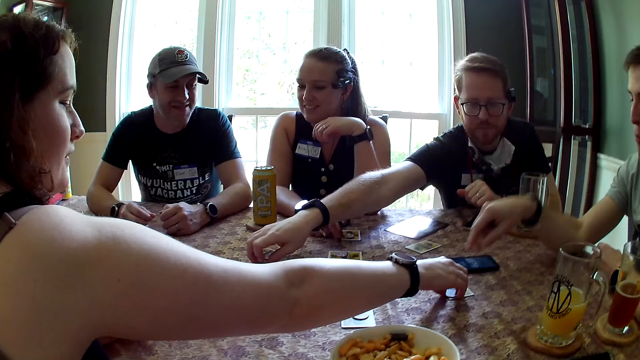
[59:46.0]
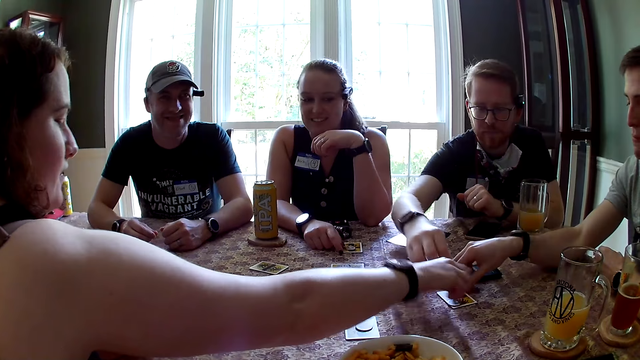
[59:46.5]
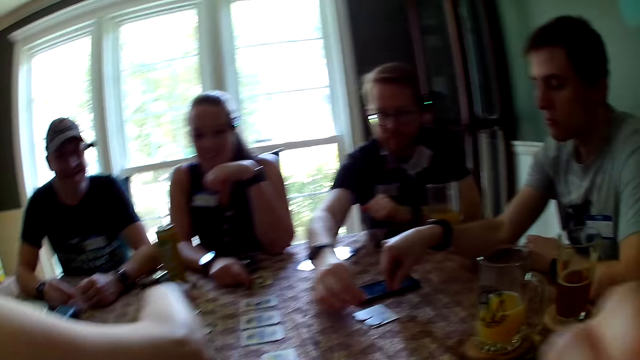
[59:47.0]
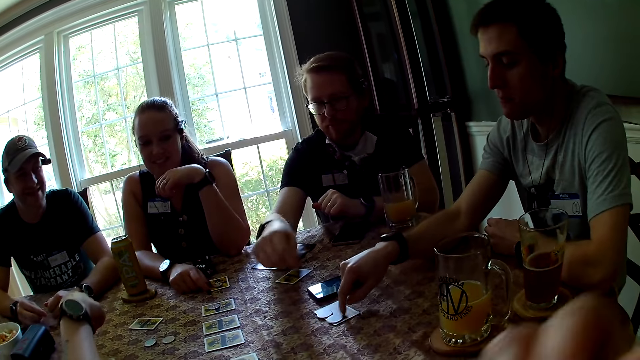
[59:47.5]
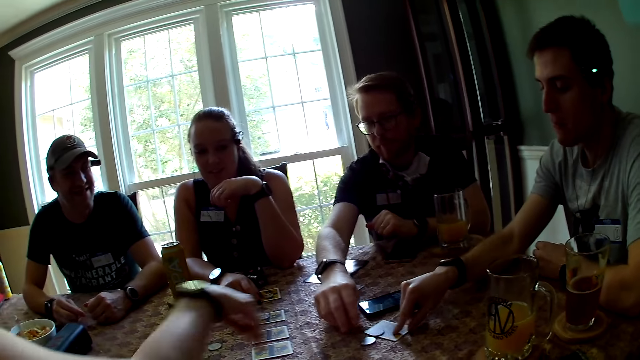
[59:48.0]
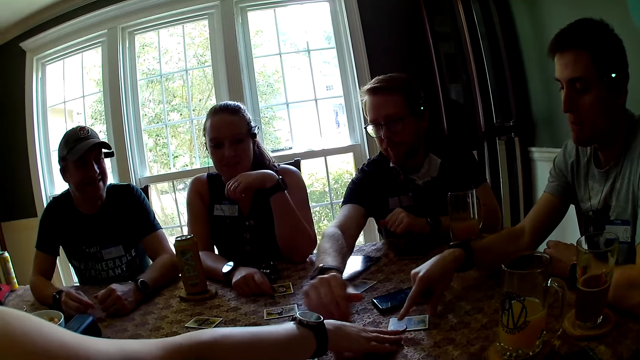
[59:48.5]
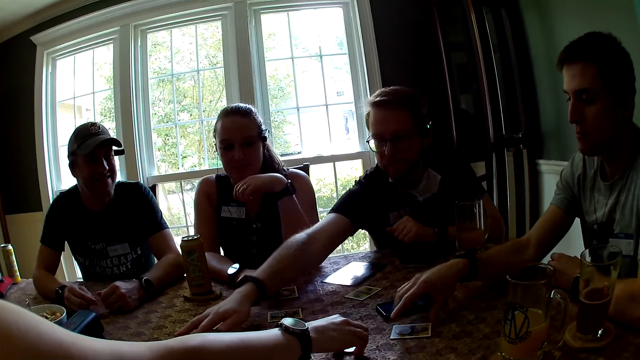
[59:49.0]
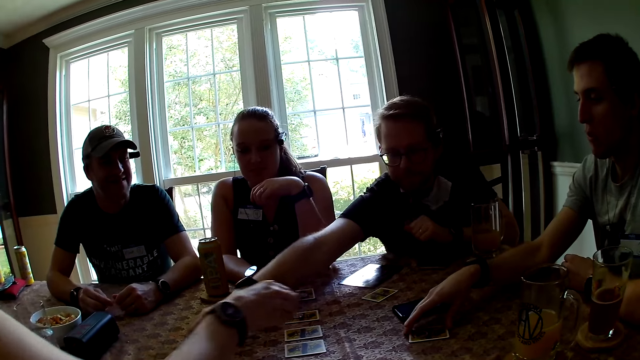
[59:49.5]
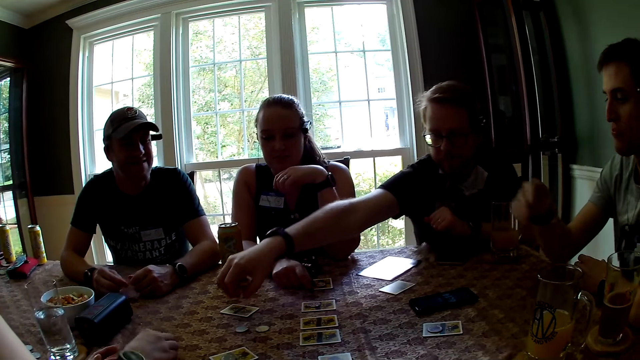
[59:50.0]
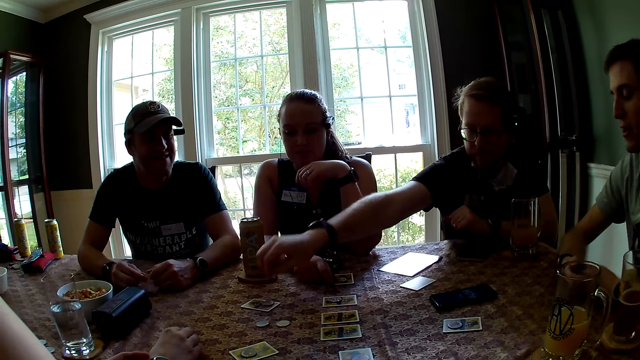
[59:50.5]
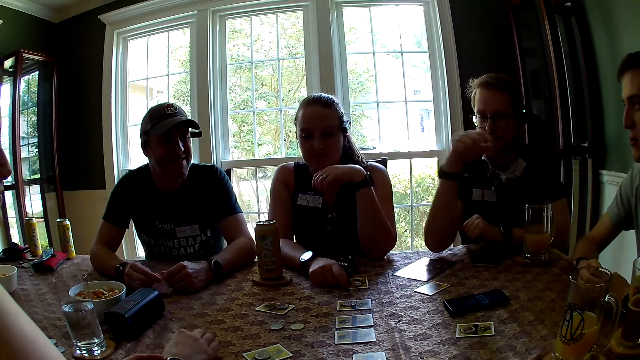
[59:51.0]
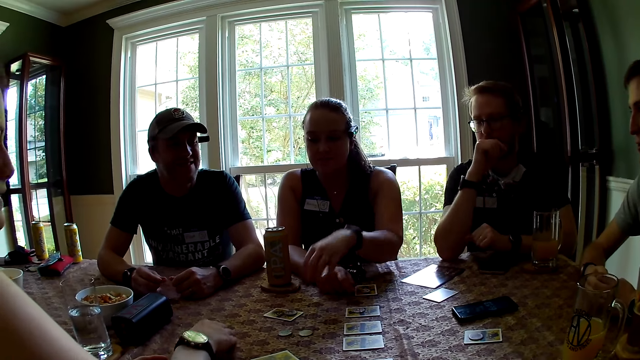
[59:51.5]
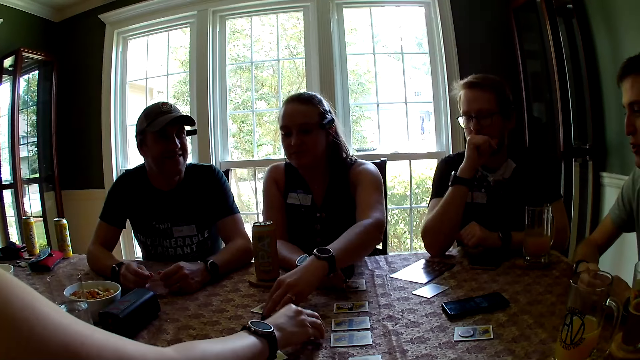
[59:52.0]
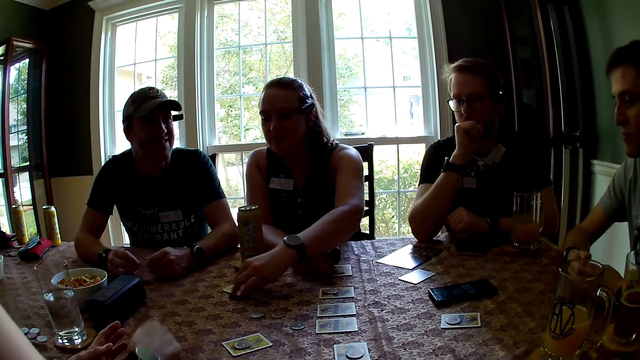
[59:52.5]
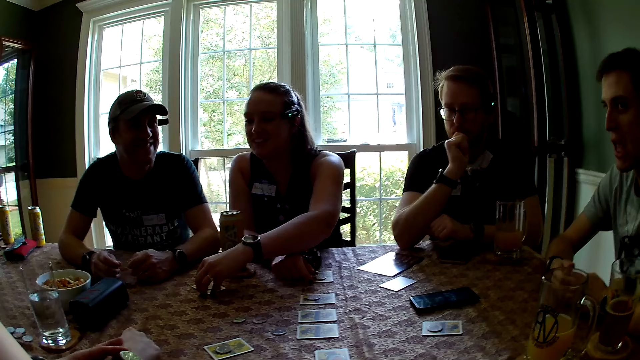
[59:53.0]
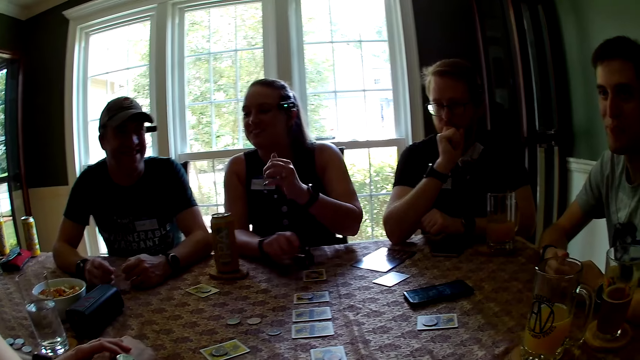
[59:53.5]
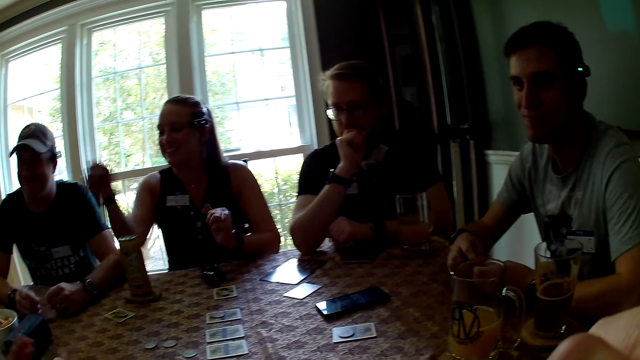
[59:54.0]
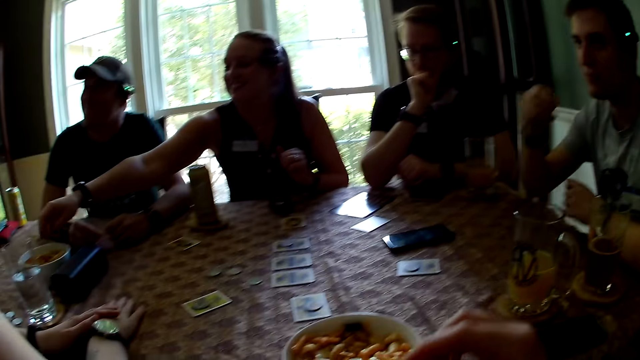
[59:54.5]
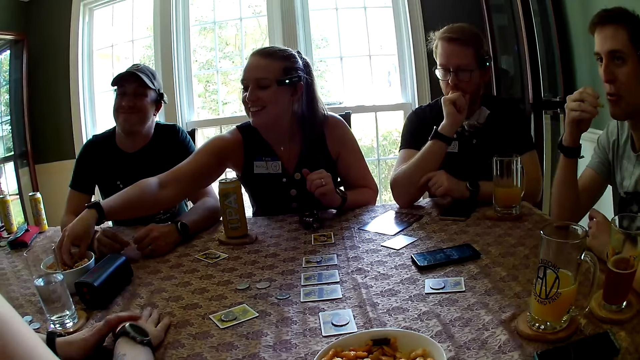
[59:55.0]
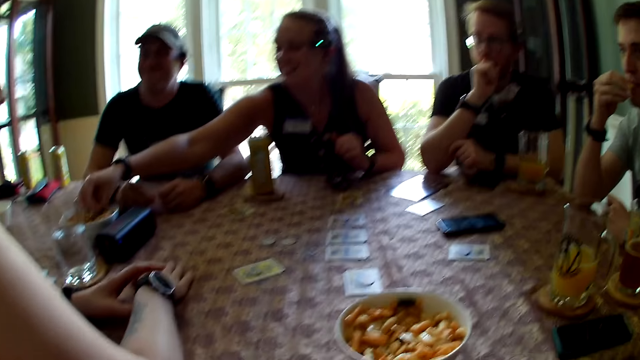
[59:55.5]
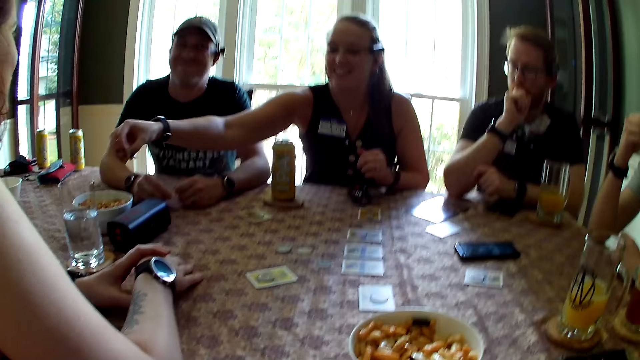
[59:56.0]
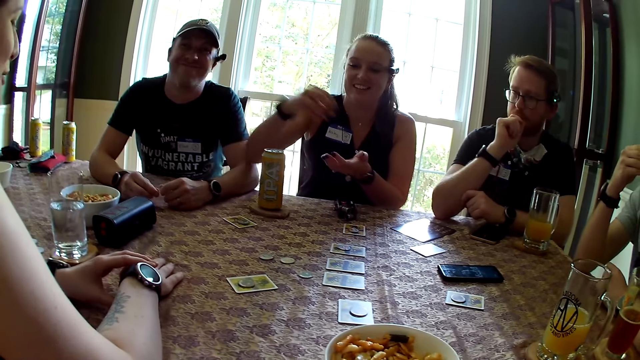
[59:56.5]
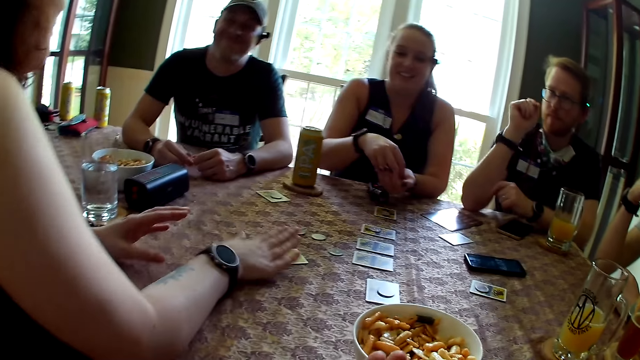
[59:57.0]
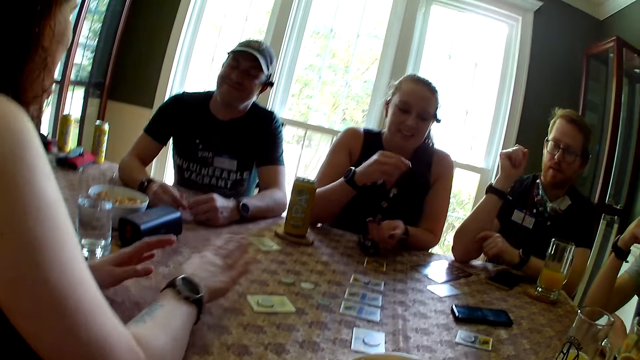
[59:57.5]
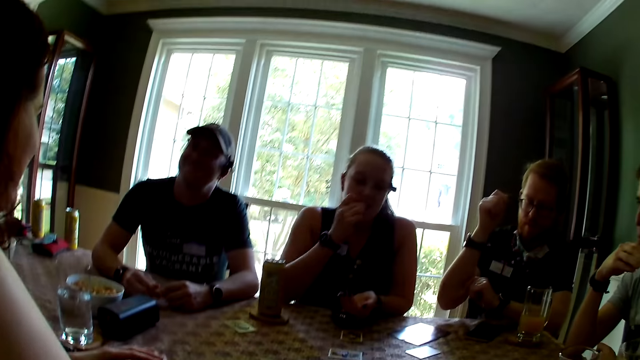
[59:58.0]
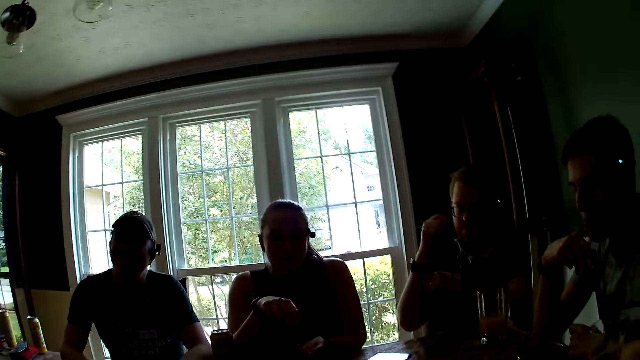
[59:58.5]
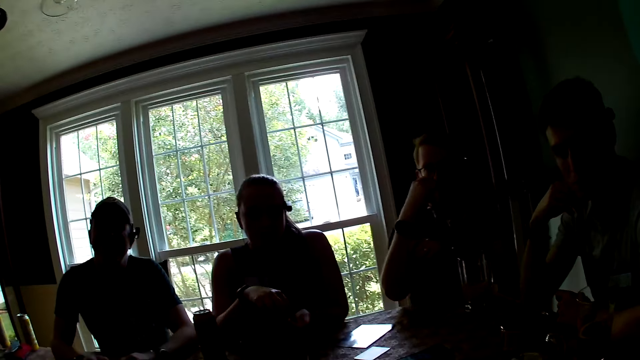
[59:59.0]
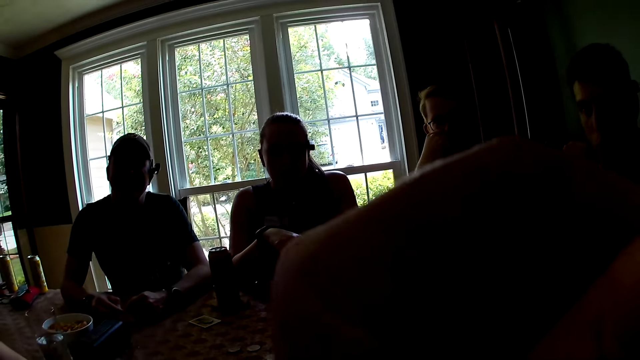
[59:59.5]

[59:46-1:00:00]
A person moves a chip. Another person moves a chip. The first person moves the chip on the table. A third person moves a card on the table. The third person picks up food, places the food on the other hand, and eats the food.

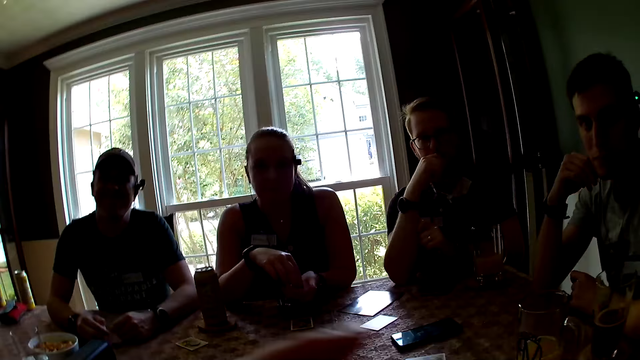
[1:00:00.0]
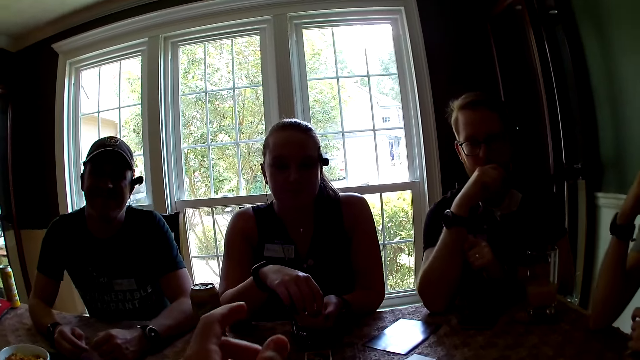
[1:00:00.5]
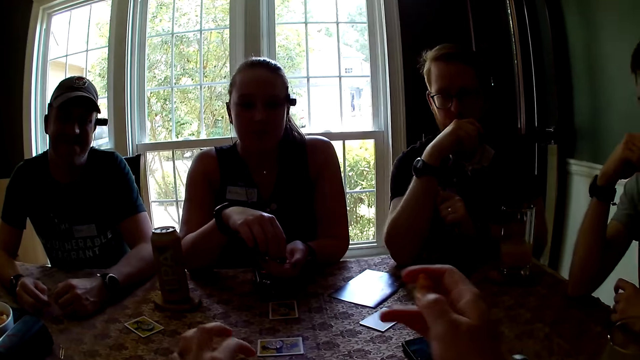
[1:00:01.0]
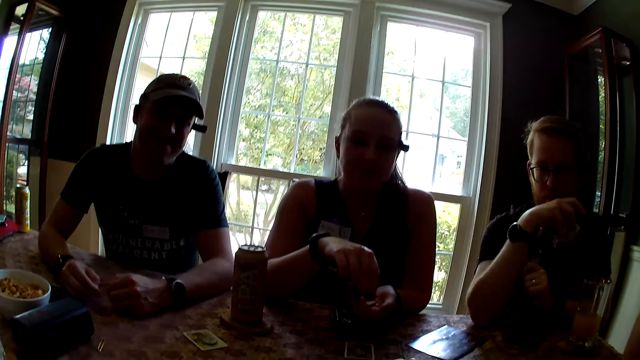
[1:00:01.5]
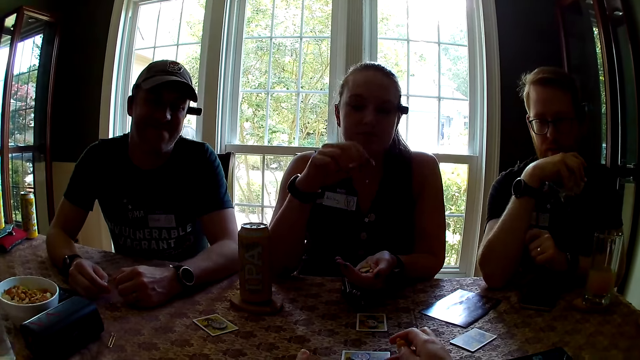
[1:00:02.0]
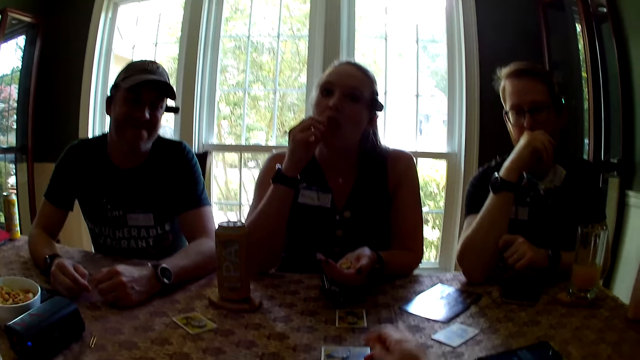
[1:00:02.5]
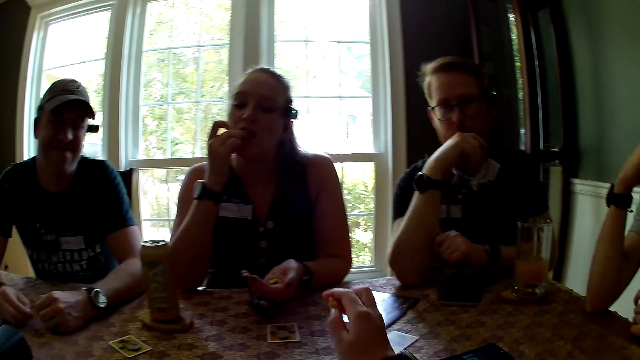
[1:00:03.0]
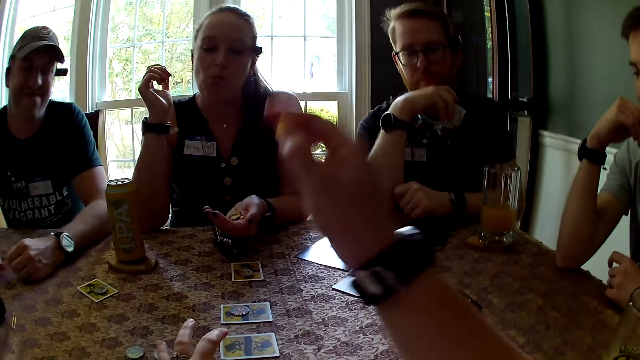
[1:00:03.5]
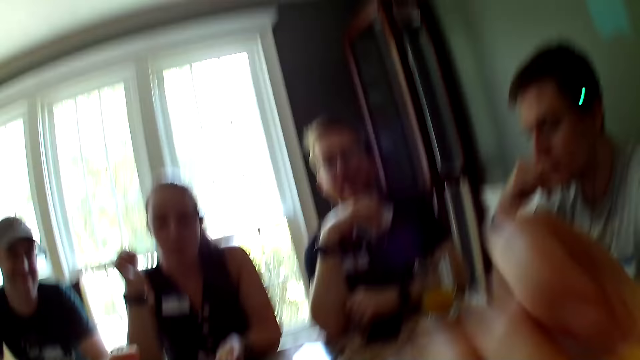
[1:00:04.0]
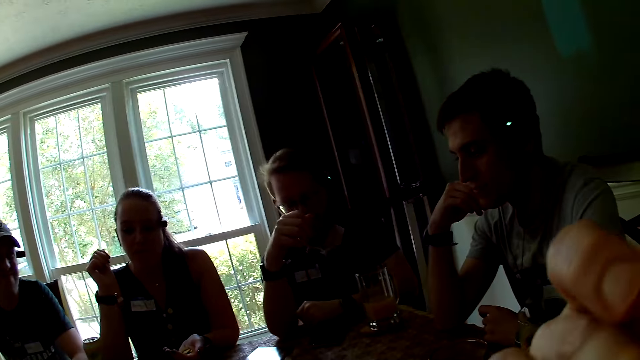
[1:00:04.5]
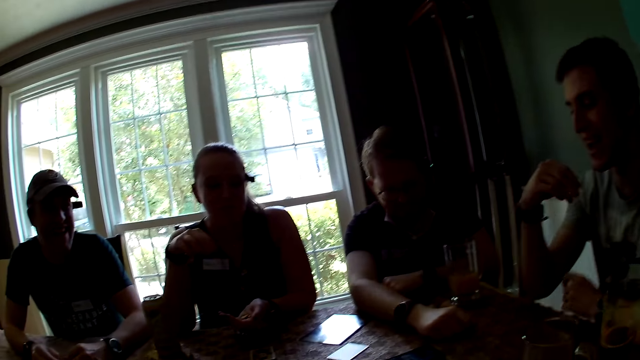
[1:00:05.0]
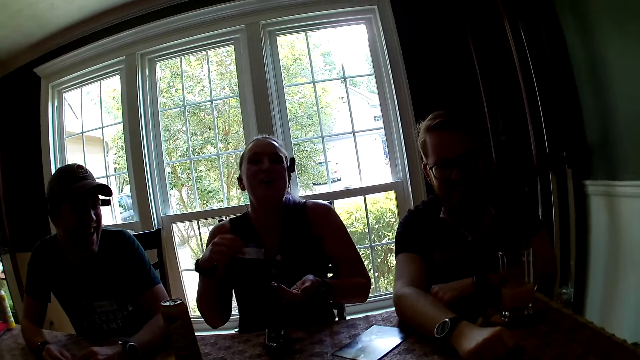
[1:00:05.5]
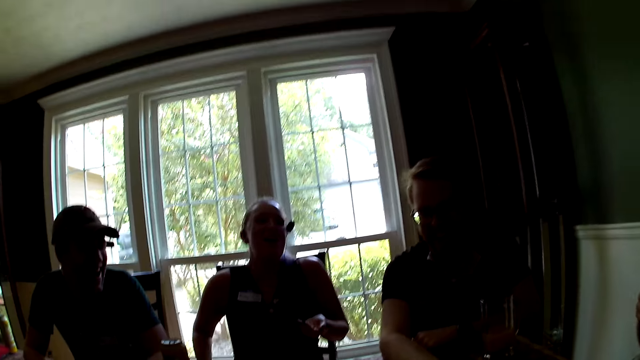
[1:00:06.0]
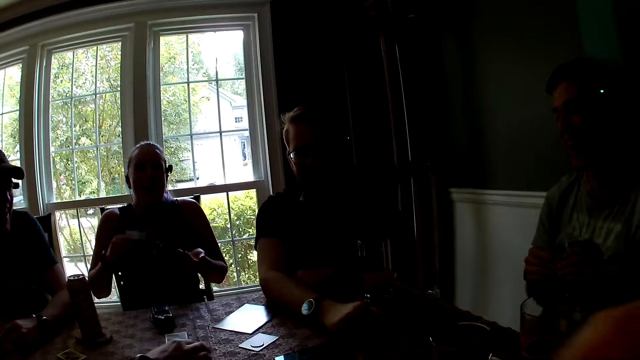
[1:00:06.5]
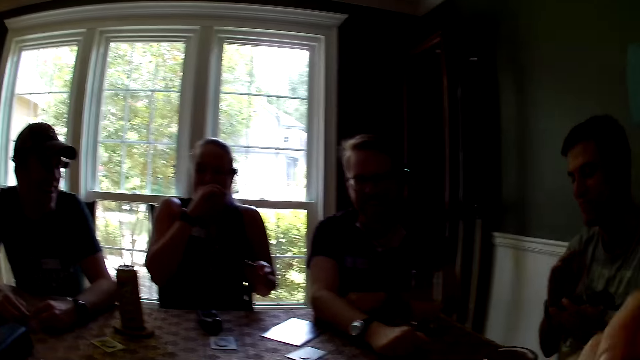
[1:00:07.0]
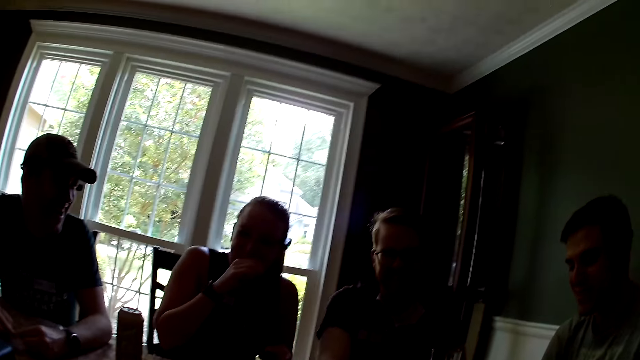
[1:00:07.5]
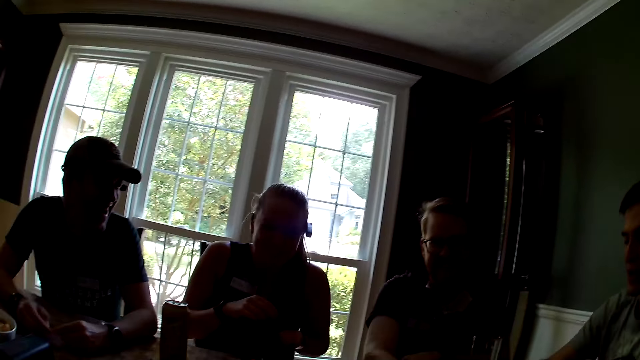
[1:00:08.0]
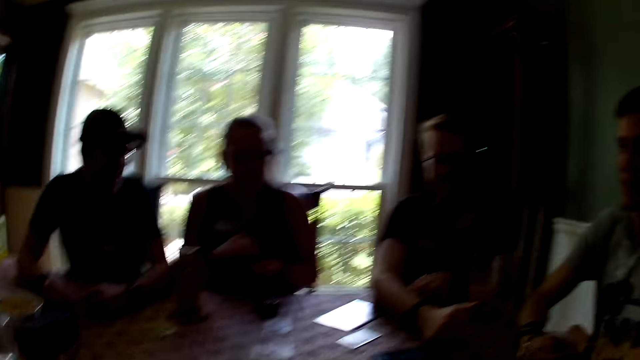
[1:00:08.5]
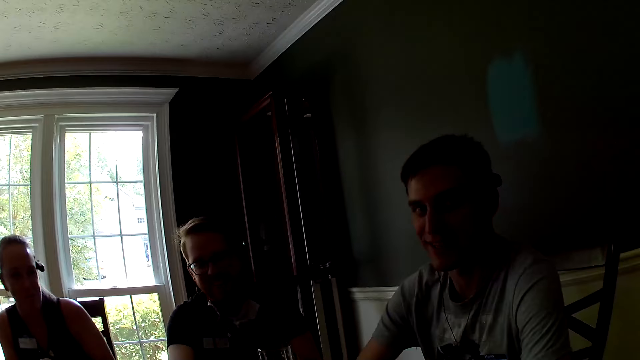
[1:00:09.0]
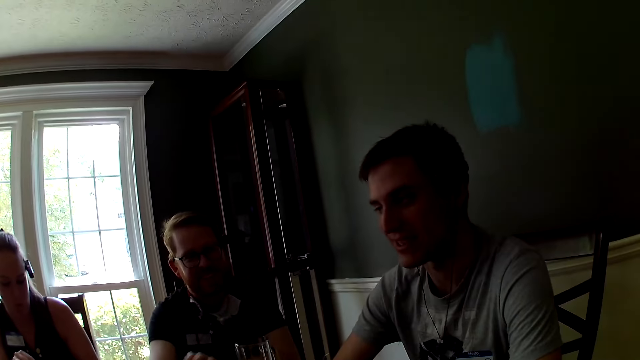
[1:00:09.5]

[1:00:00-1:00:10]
A person interacts with the camera wearer. Another person interacts with the camera wearer. A third person interacts with the camera wearer. A fourth person interacts with the camera wearer. The camera wearer eats food. They look around.
